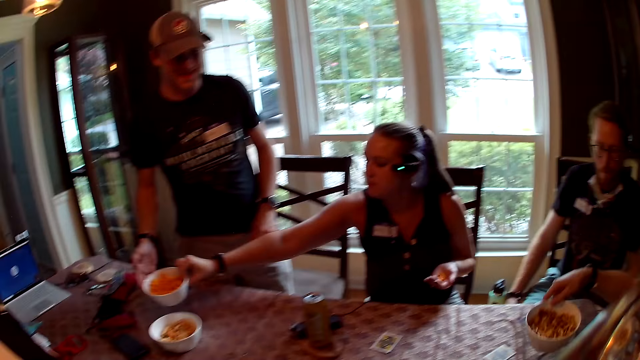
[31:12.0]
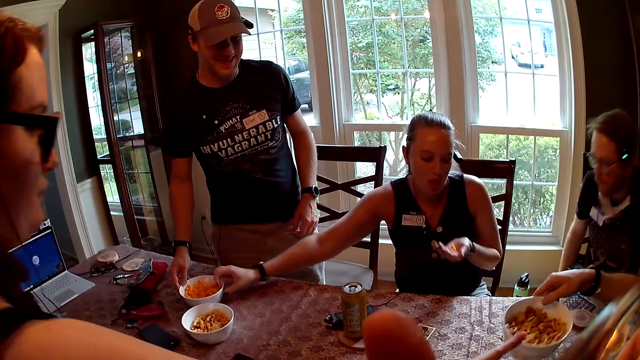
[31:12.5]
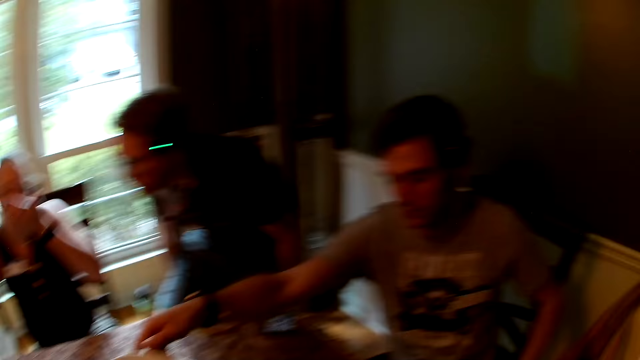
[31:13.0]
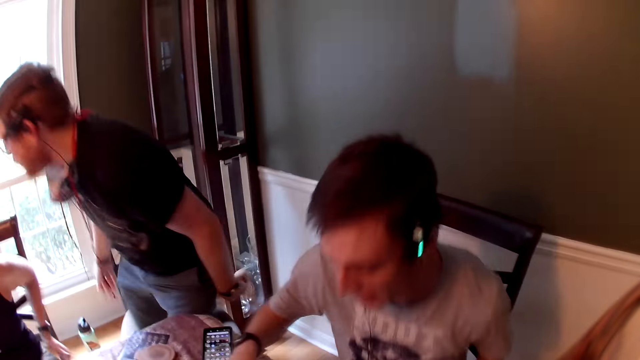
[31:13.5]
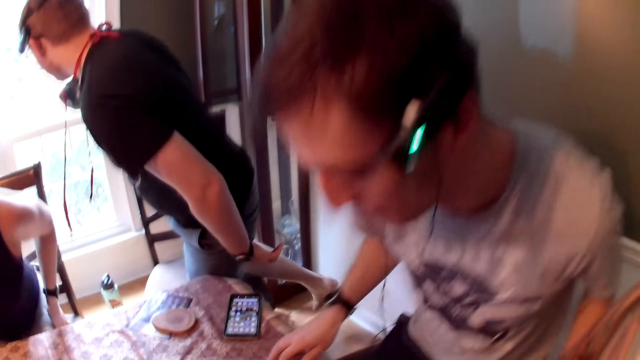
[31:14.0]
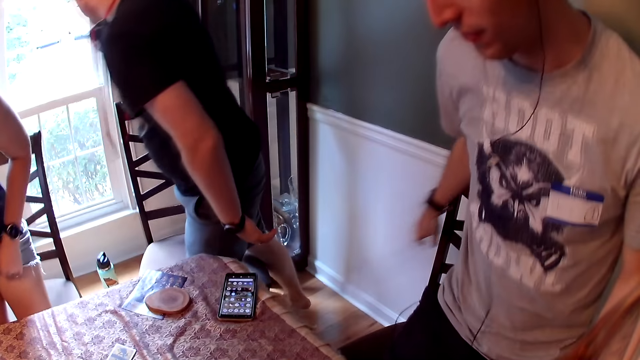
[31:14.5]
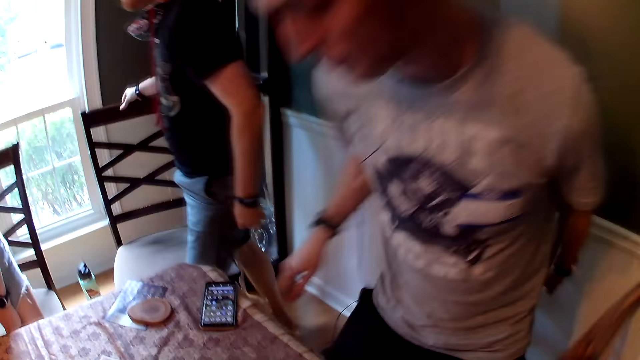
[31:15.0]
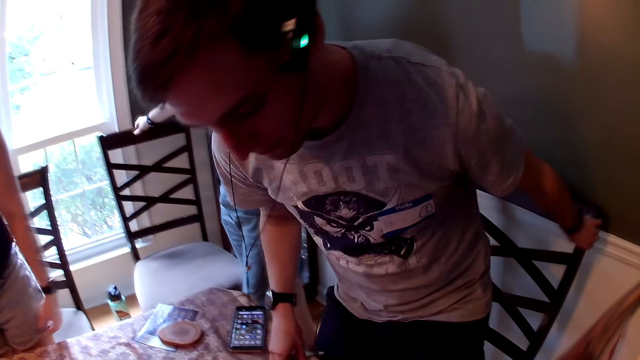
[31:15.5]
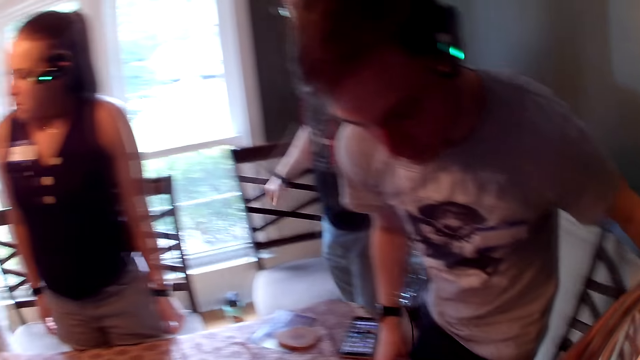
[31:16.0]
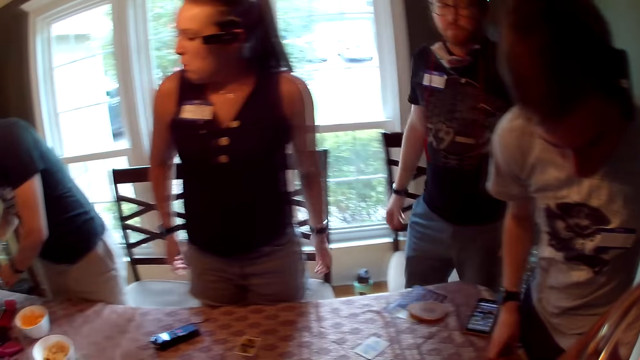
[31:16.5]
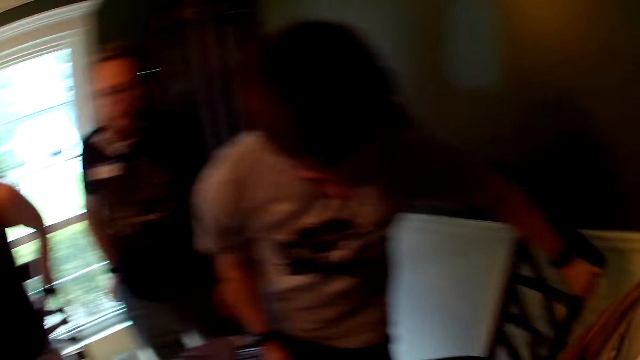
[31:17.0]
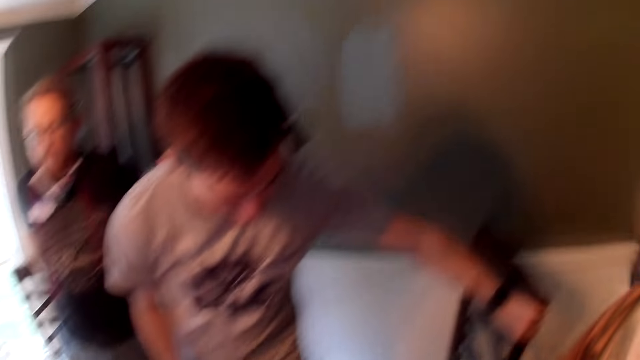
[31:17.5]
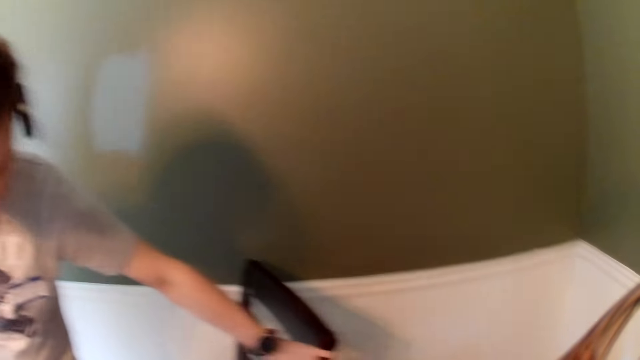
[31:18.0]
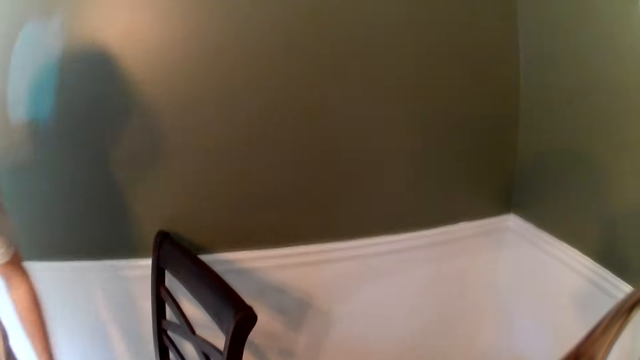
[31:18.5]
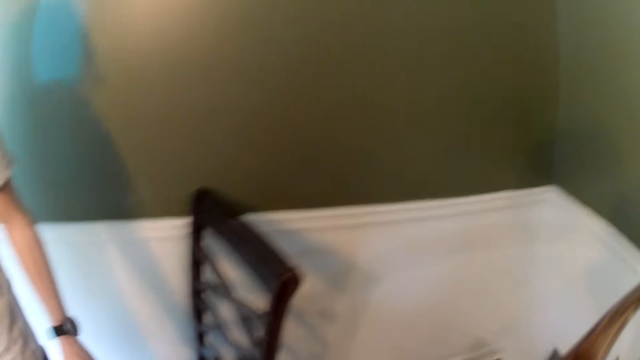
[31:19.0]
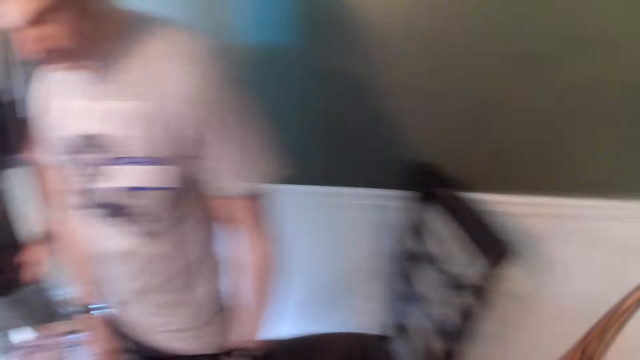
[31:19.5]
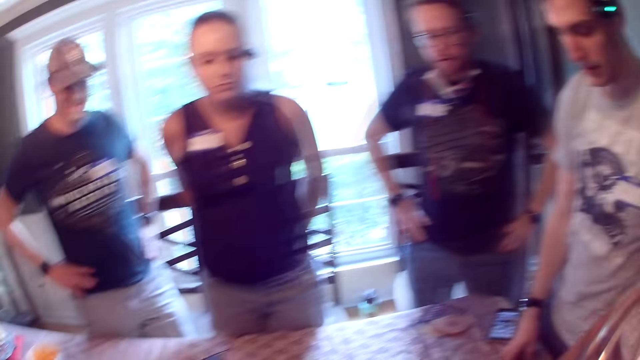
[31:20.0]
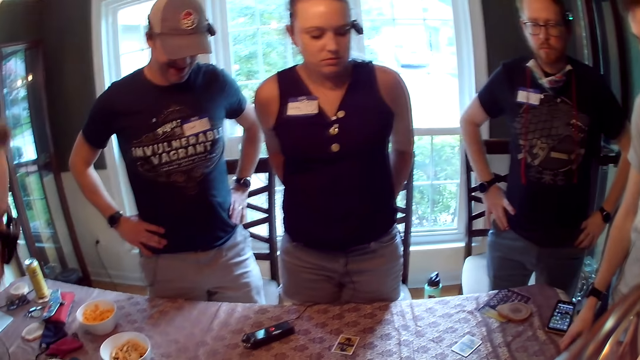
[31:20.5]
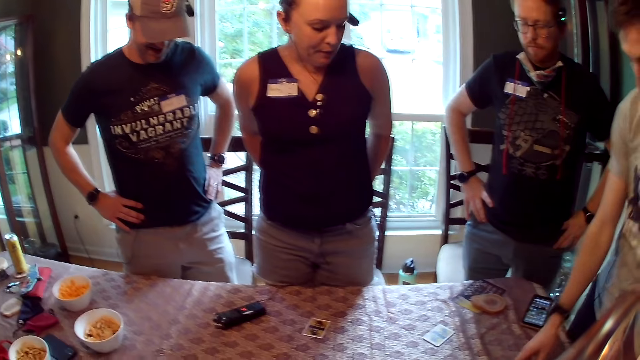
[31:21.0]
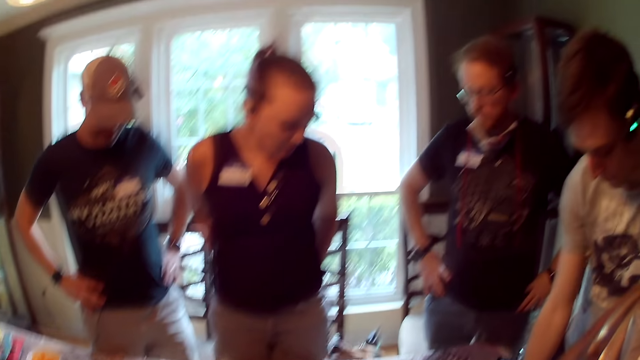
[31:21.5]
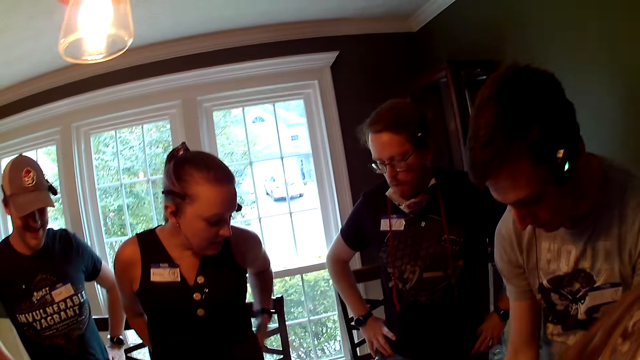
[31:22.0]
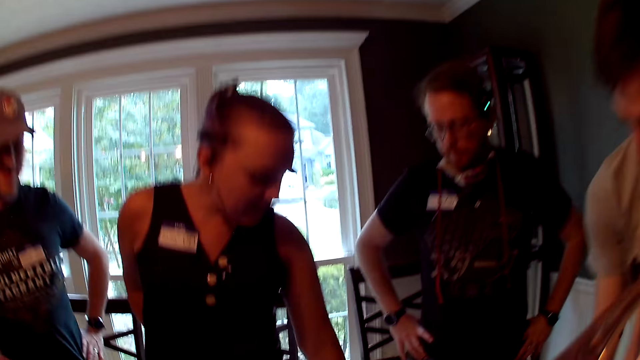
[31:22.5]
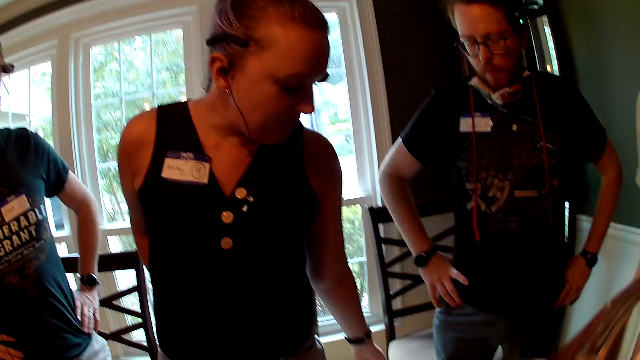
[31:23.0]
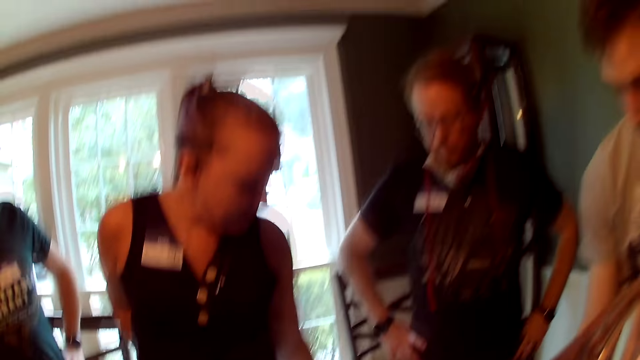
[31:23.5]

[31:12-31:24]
A woman drops the bowl of chips on the table with her right hand. A man picks the bowl of chips from the table with his right hand. Another woman collects the bowl from the man with her right hand. Another man stands from the chair. A third man stands from the chair. The first man stands from the chair. The first woman stands from the chair. The camera wearer converses. They interact with a dog. They look forward.

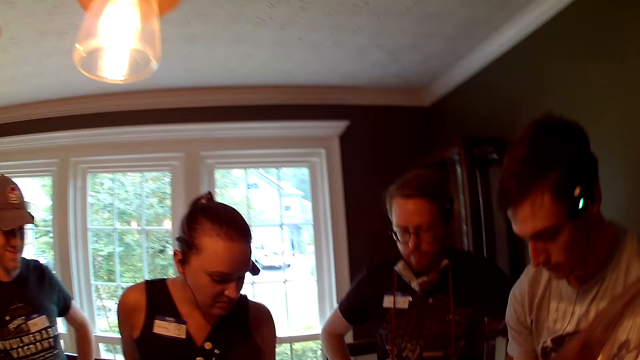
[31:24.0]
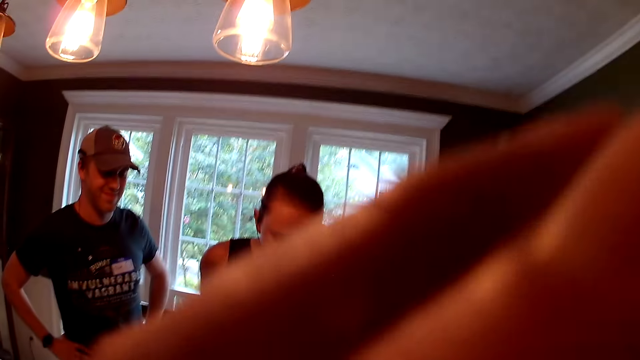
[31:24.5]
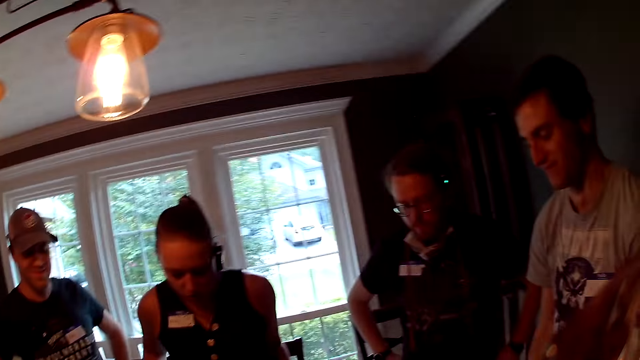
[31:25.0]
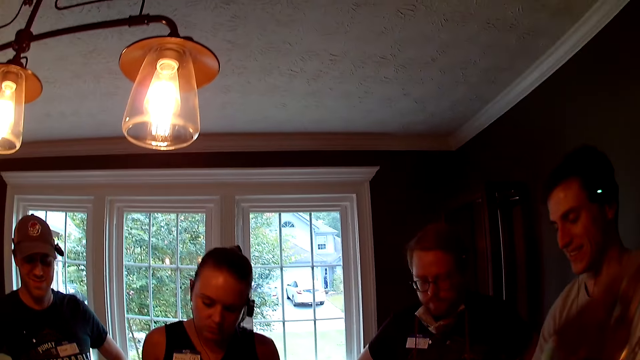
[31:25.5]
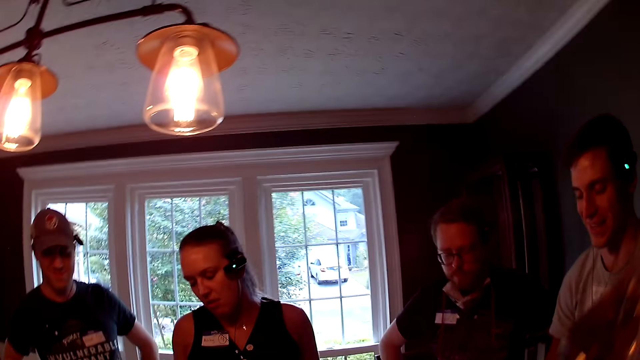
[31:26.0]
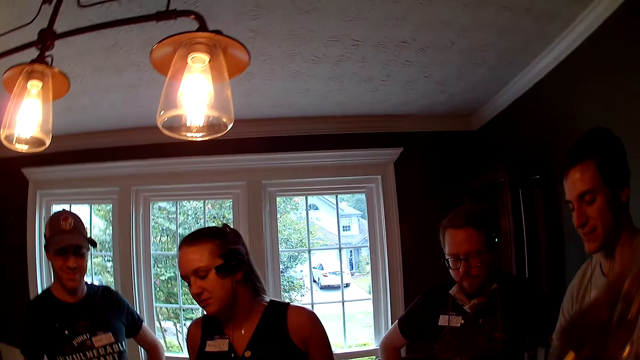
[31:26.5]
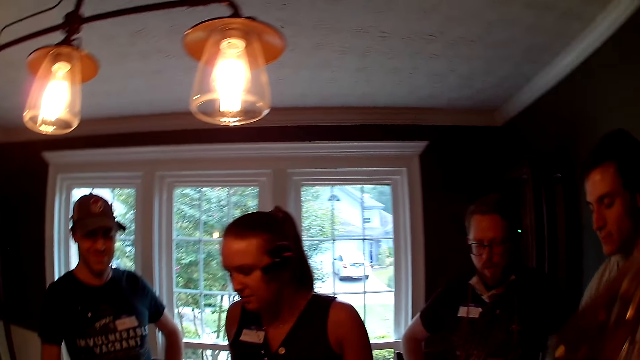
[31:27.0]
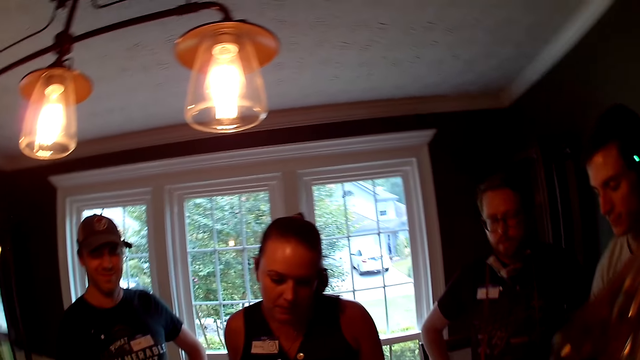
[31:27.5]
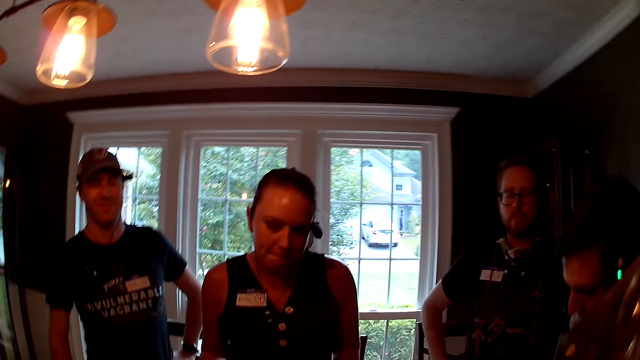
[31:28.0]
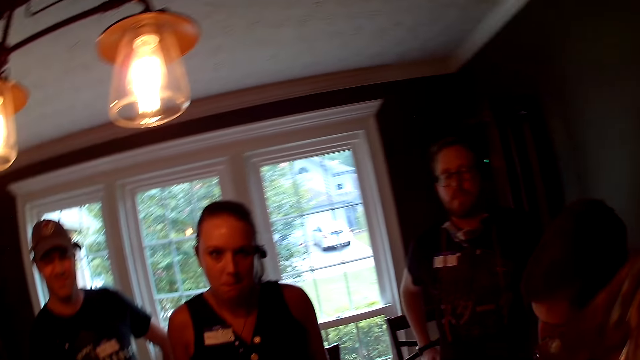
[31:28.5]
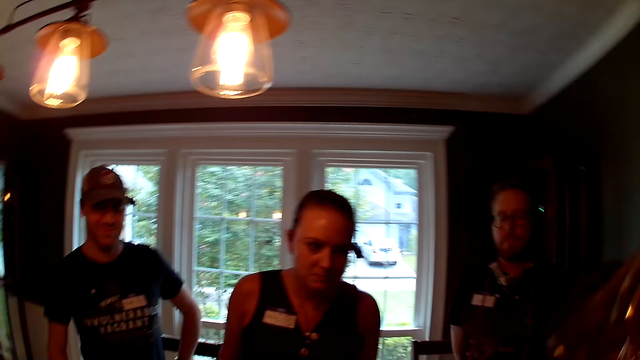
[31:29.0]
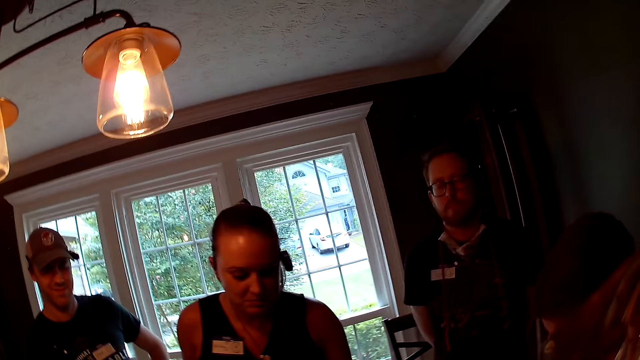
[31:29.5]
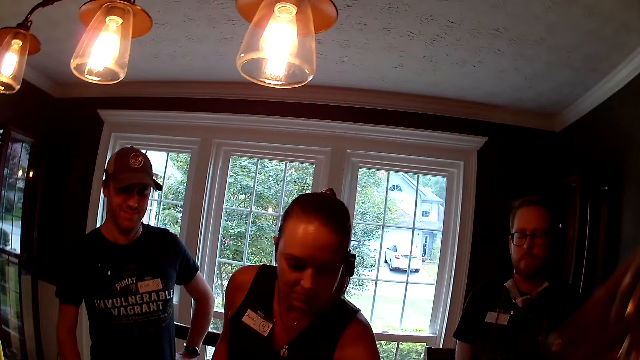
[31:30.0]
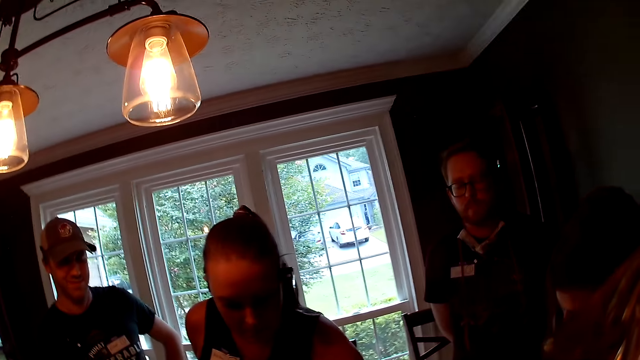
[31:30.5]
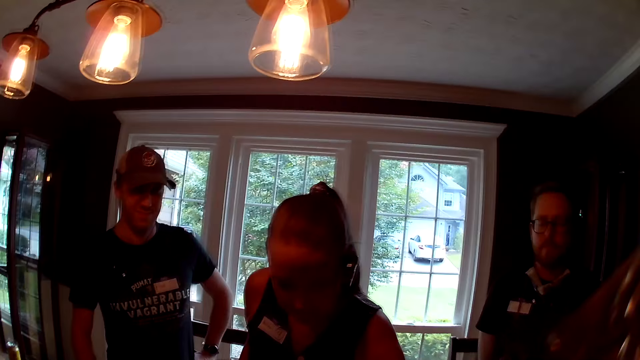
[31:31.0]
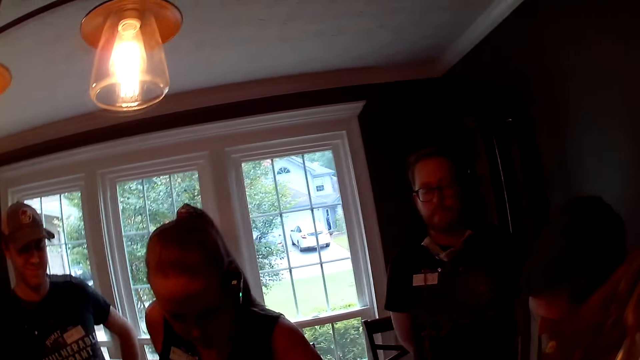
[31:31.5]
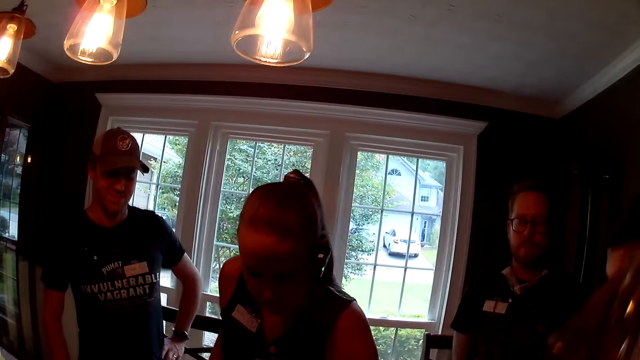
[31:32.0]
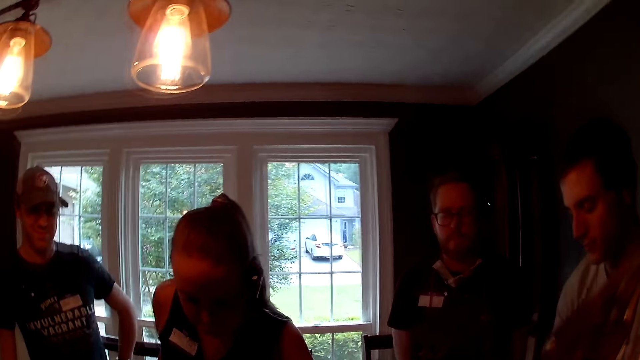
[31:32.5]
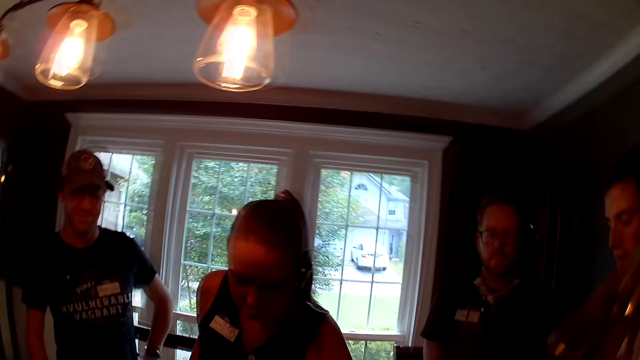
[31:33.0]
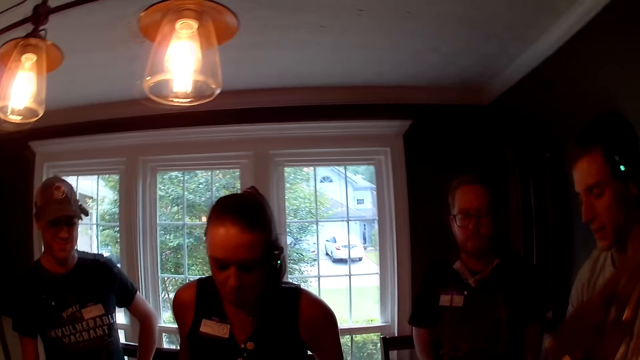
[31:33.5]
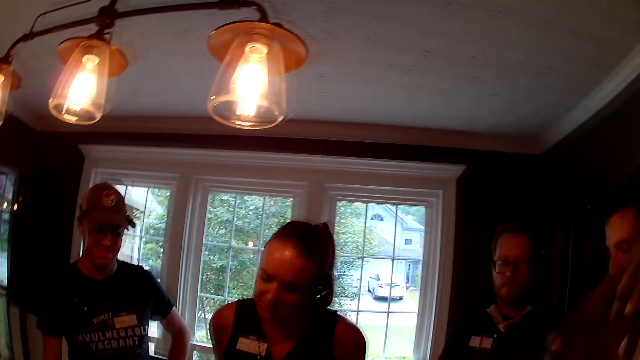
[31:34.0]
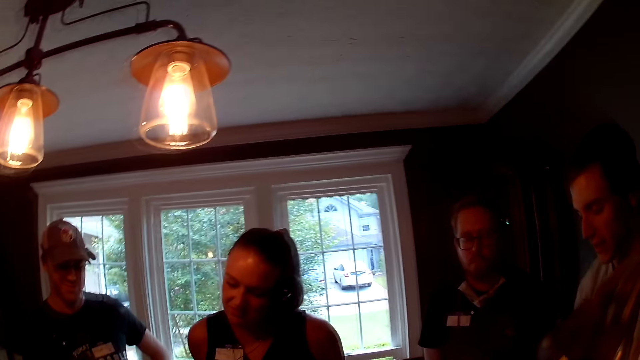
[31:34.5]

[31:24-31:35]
The camera wearer moves their body.
